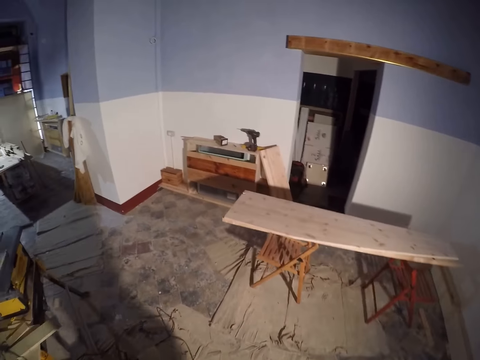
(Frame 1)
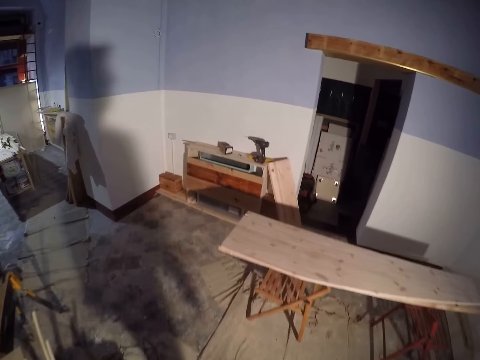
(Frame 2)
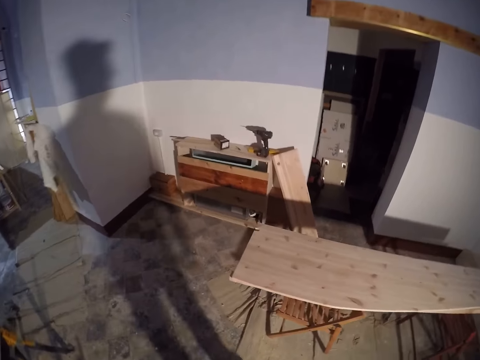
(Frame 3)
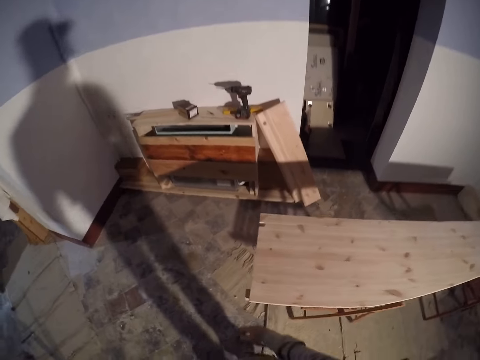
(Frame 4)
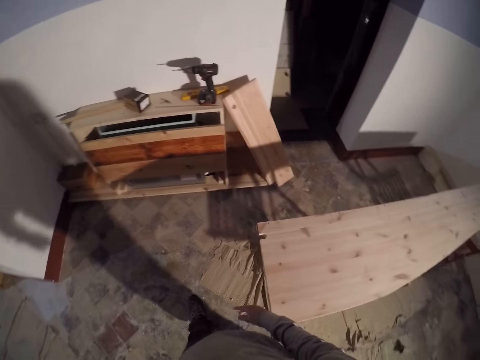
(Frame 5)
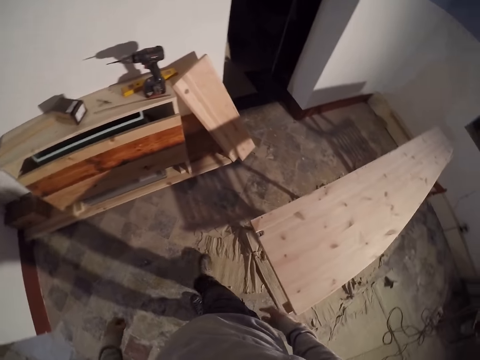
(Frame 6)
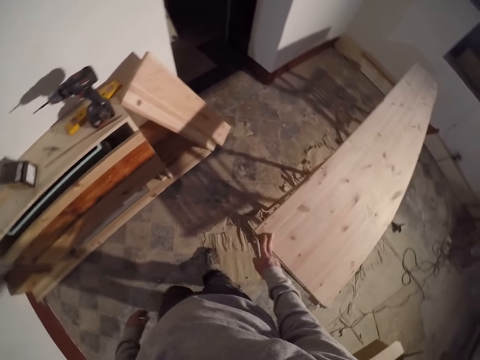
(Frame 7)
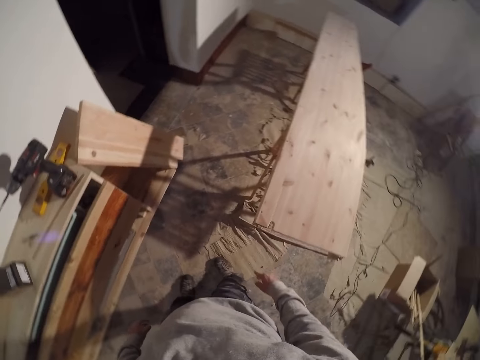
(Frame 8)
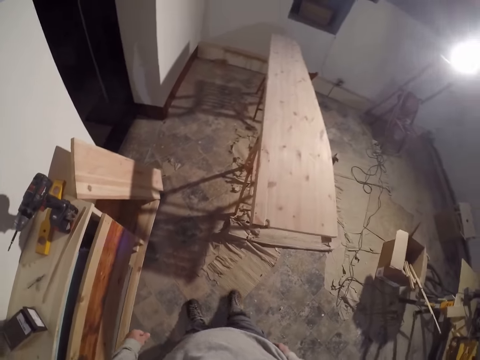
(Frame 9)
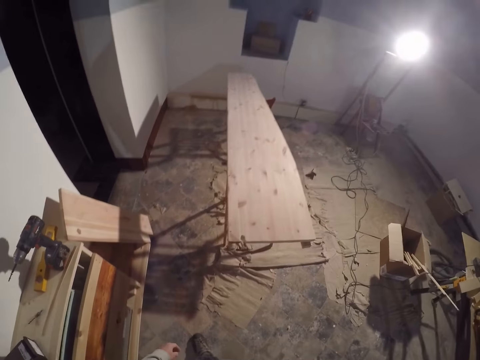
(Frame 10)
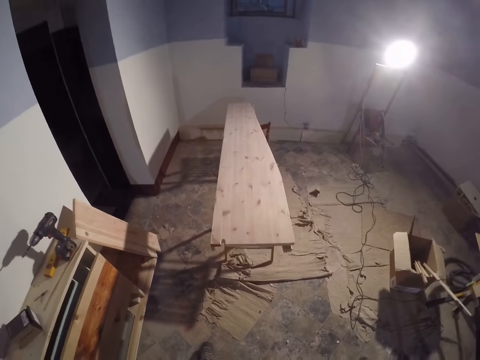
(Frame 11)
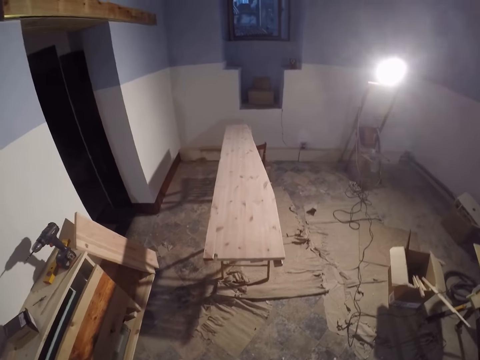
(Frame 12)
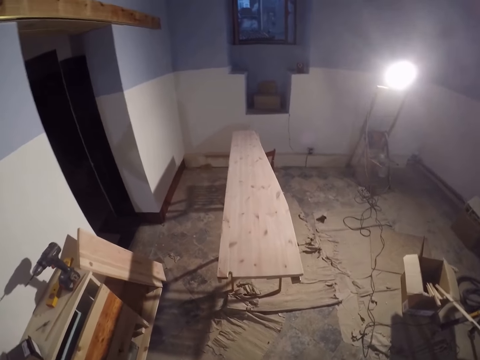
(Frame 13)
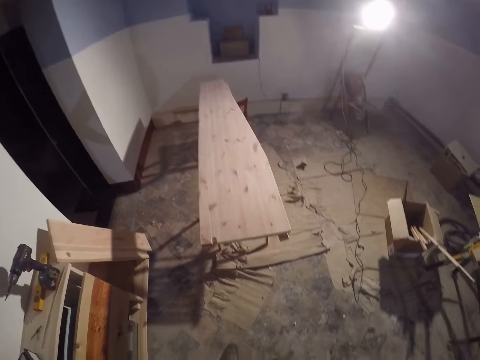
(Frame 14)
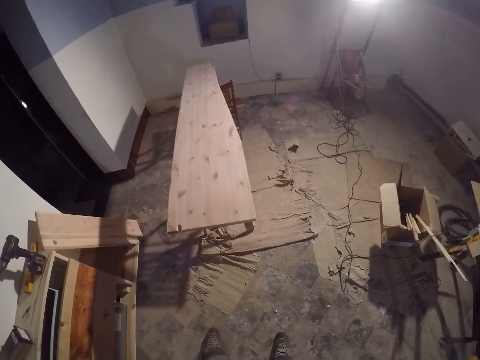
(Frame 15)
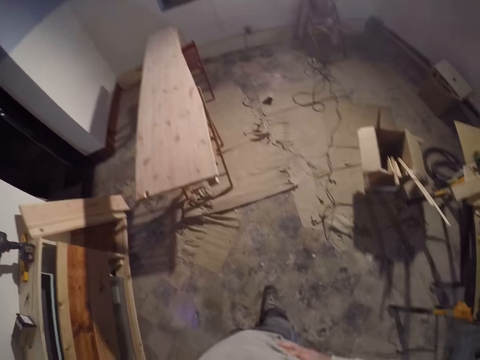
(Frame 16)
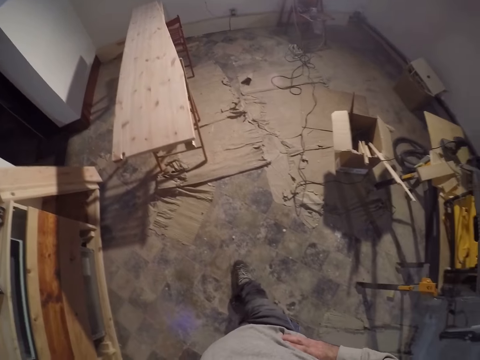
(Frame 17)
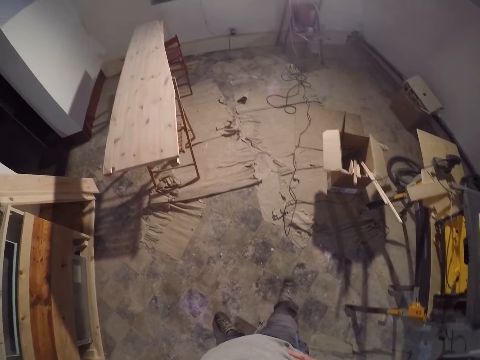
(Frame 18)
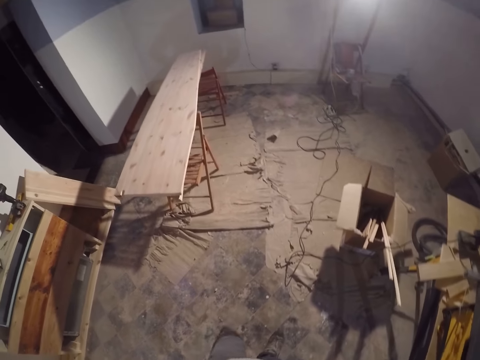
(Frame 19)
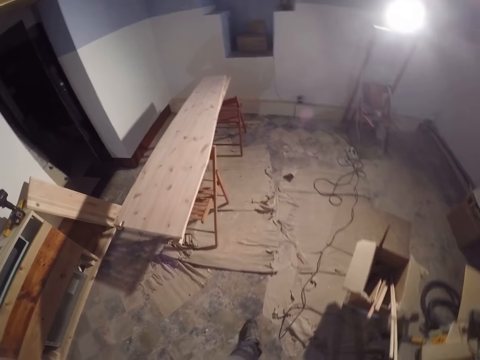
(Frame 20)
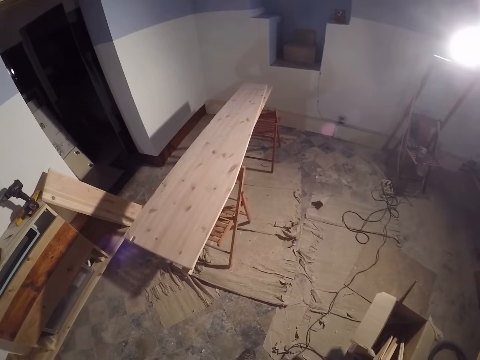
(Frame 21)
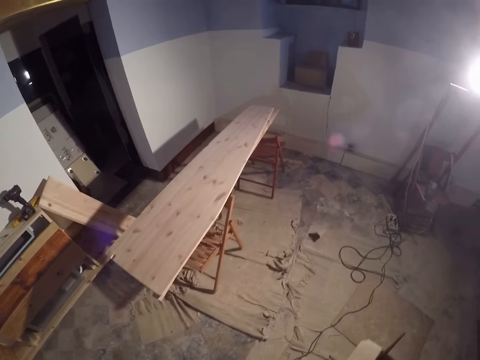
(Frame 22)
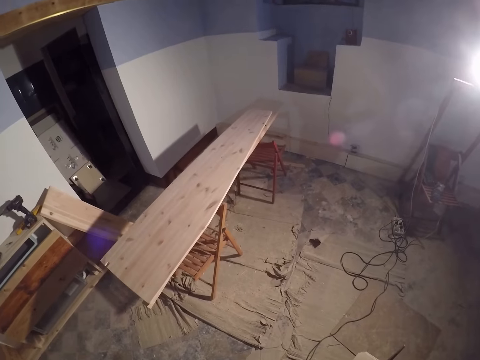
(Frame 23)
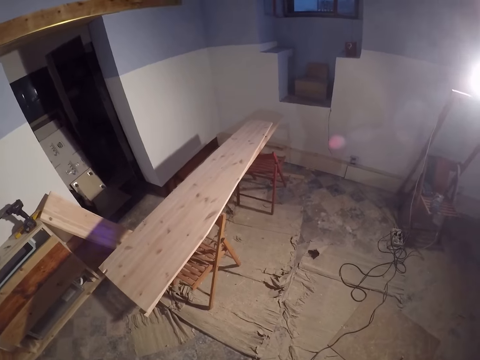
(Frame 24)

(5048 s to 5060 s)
The camera wearer places his right hand on a plank. He looks around the workshop. He walks around the workshop.

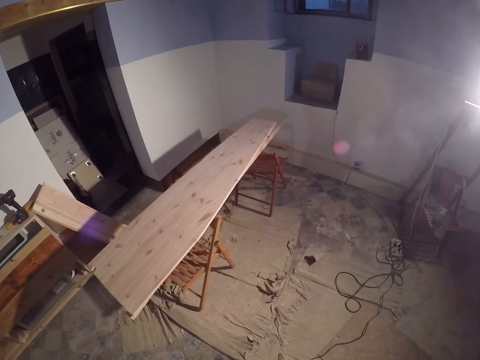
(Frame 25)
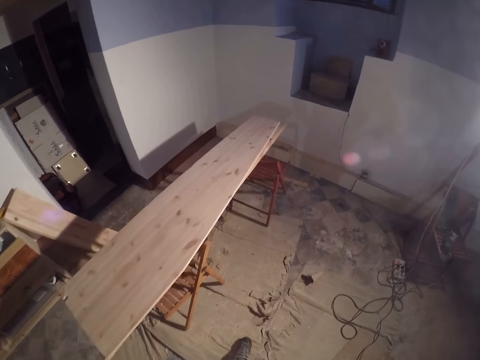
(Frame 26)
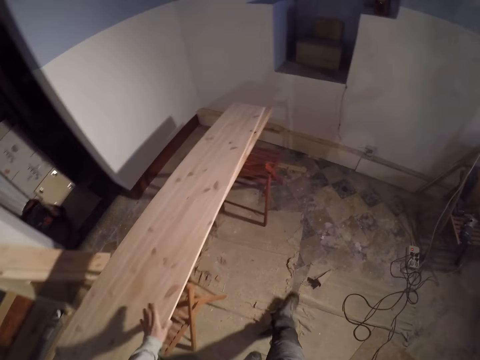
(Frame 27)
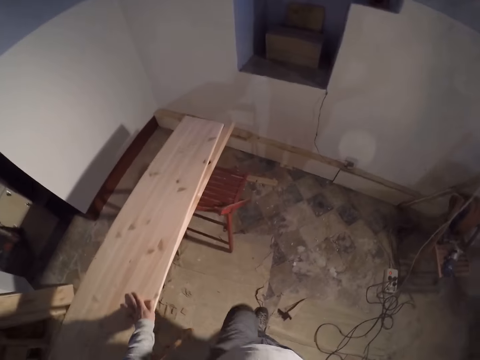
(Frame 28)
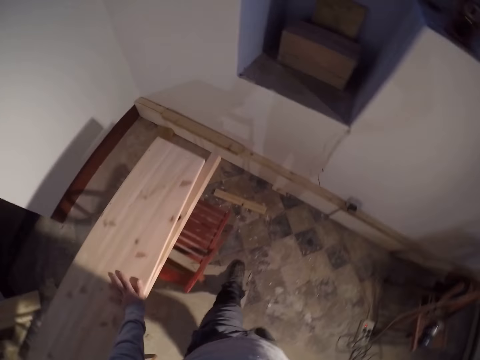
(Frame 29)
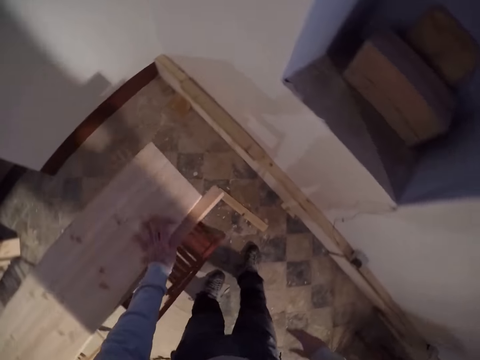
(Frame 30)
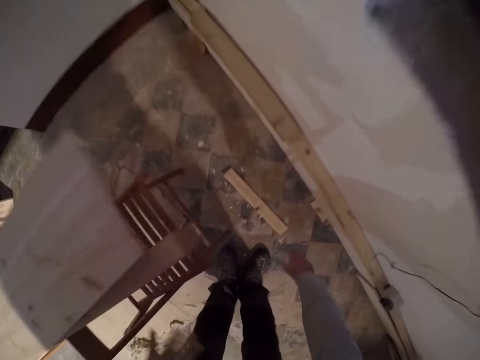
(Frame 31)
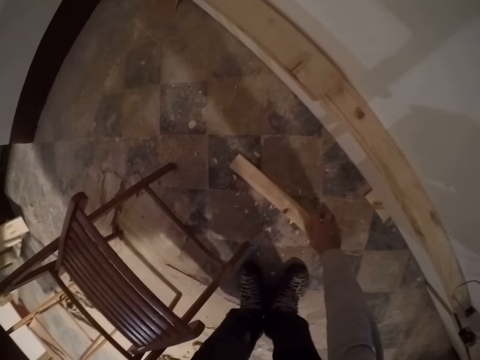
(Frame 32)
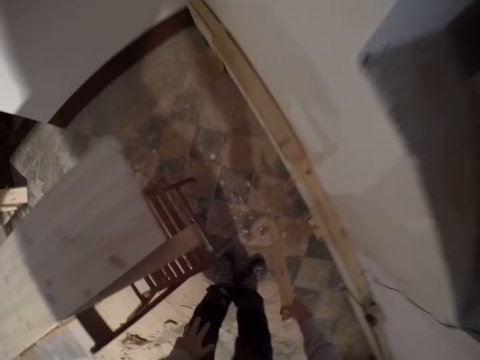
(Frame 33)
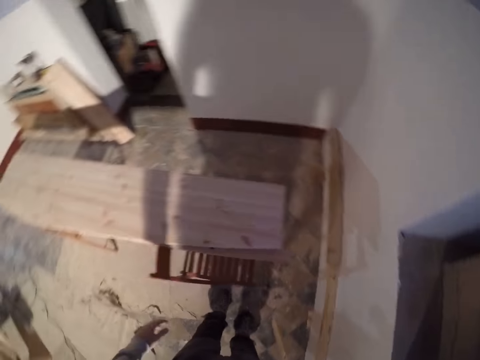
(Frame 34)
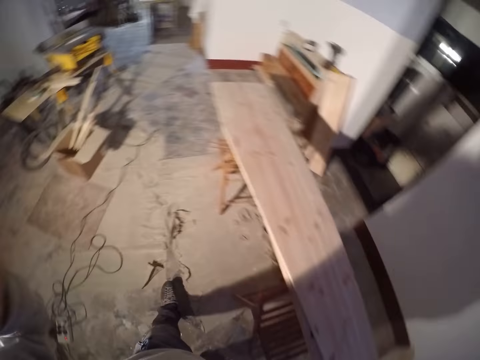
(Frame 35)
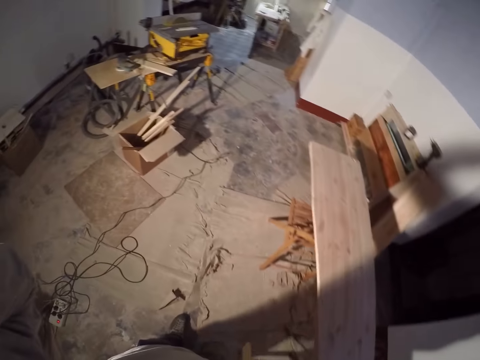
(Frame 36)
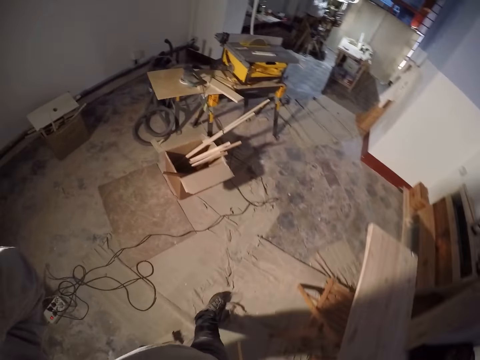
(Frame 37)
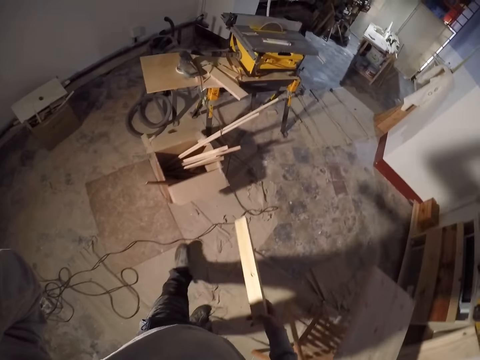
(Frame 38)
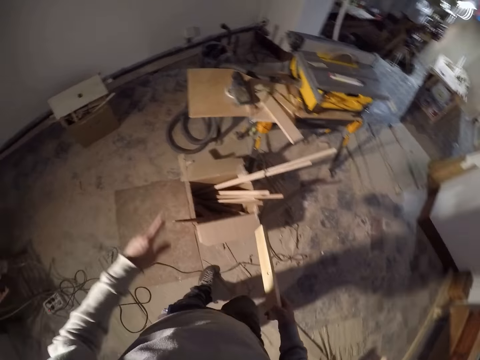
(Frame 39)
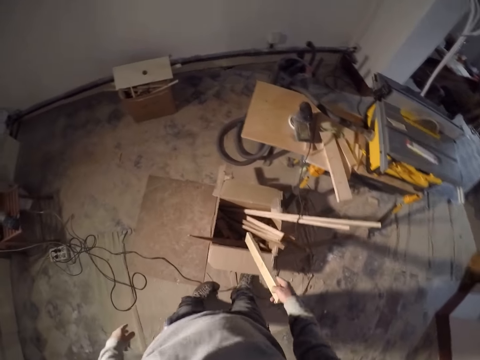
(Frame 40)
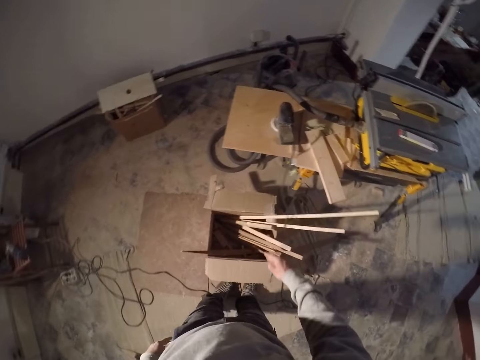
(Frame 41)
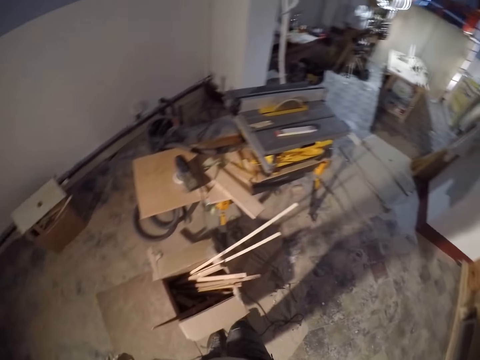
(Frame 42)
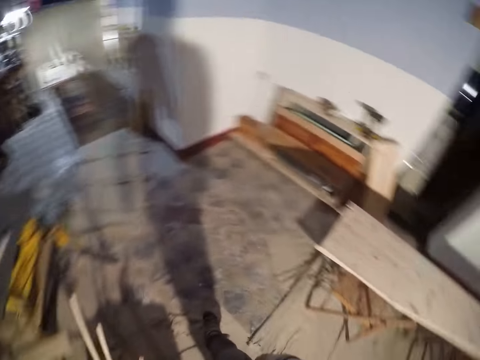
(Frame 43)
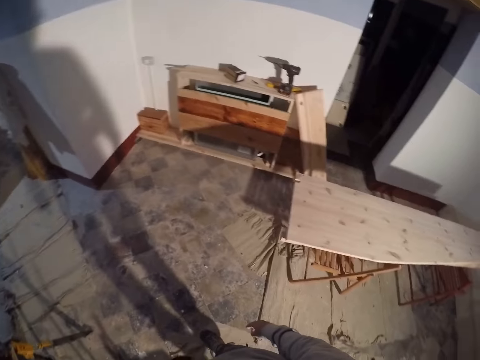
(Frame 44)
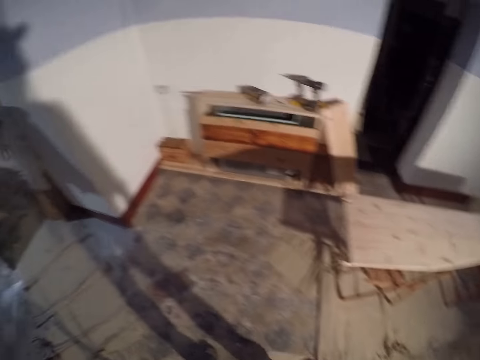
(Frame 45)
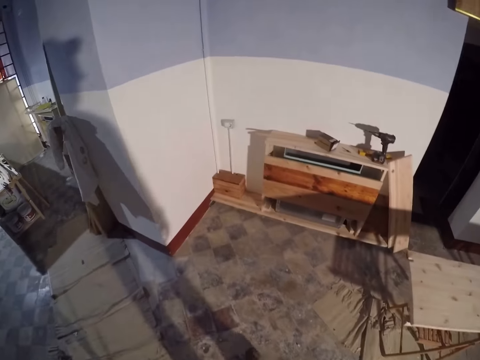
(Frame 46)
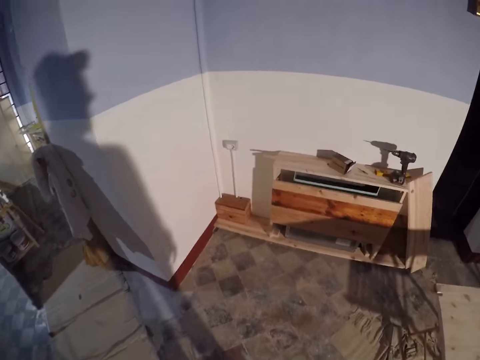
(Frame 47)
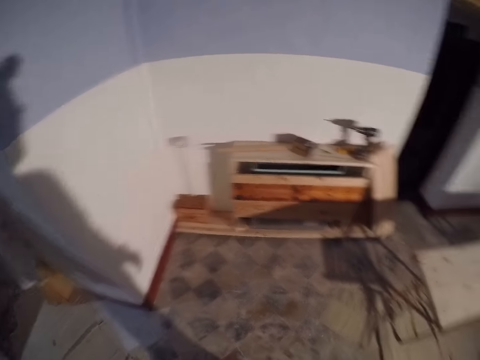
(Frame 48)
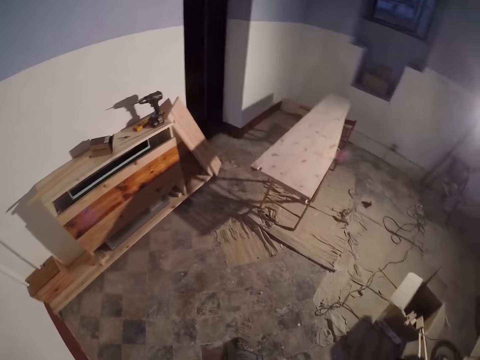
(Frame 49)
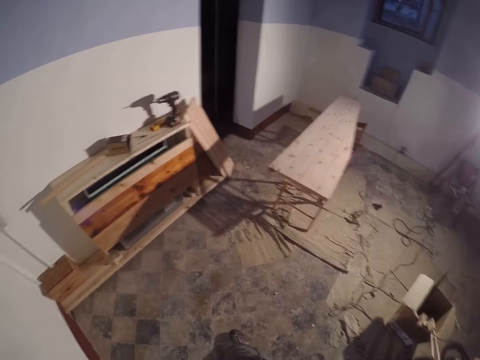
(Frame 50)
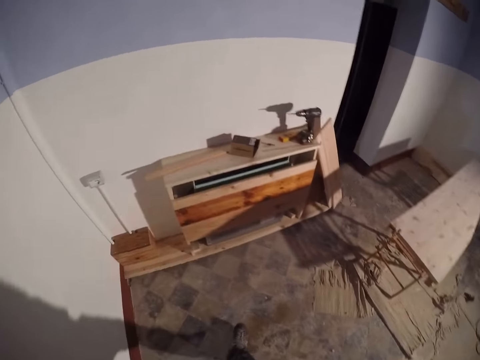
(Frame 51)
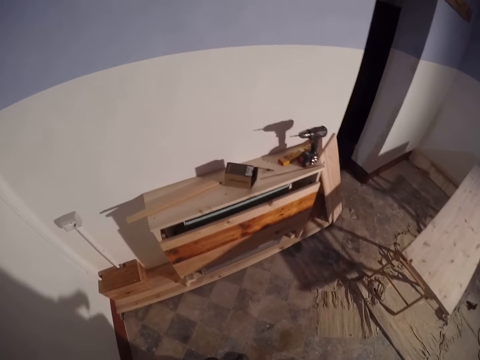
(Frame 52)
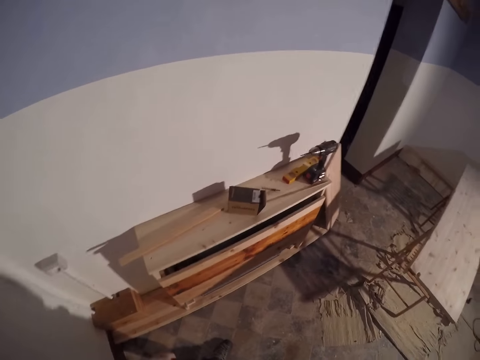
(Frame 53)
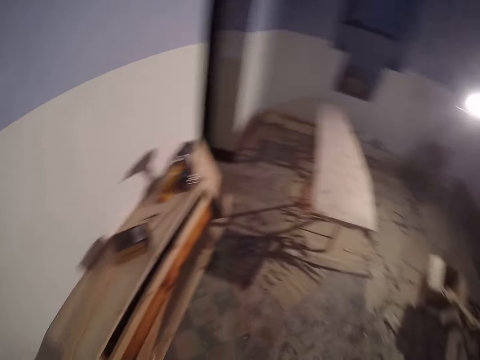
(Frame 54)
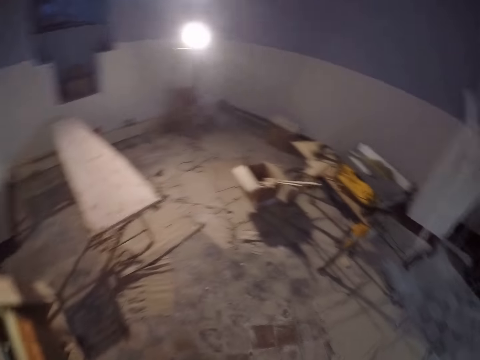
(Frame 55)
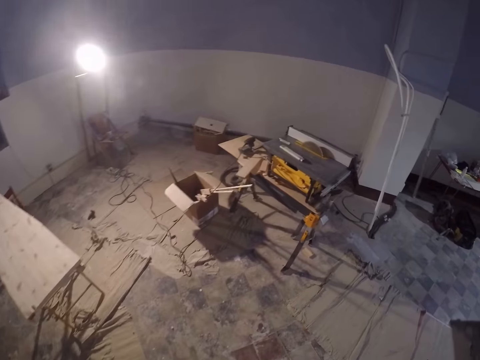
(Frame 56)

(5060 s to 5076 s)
The camera wearer slides his right hand on the plank. He bends down. He picks up a stick with his right hand. He stands up. He touches something. He walks around the workshop. He drops the stick into a box. He walks around the workshop.
